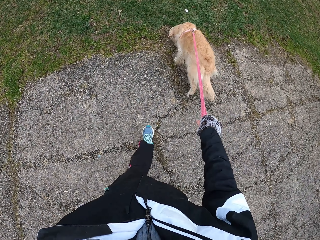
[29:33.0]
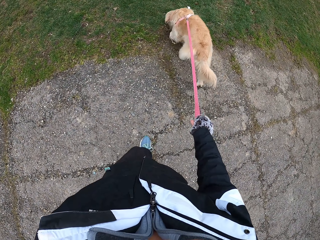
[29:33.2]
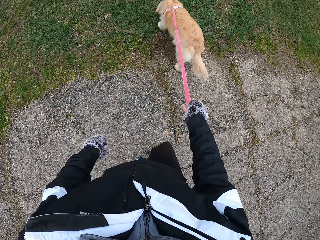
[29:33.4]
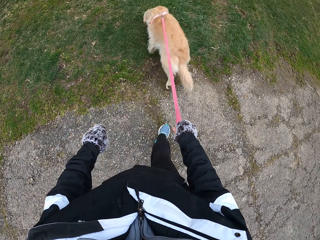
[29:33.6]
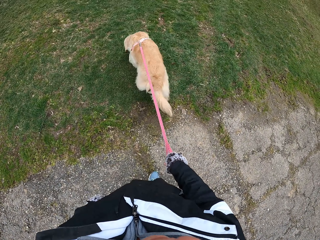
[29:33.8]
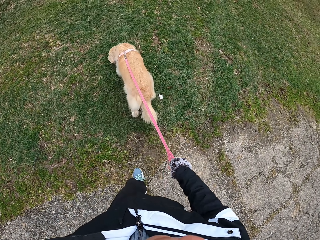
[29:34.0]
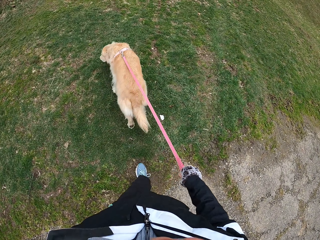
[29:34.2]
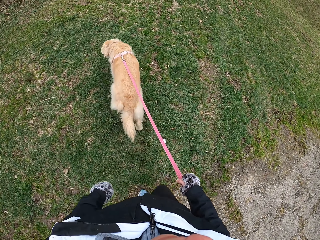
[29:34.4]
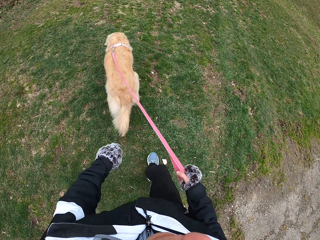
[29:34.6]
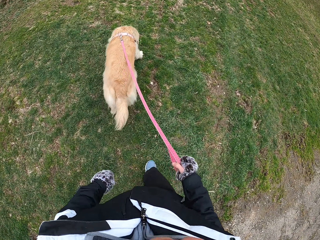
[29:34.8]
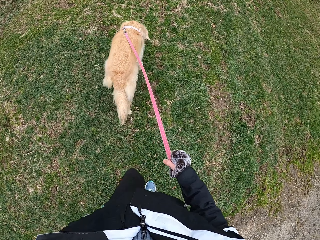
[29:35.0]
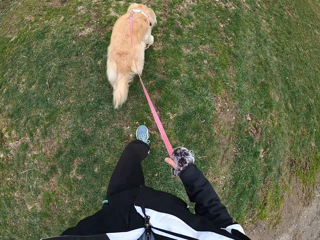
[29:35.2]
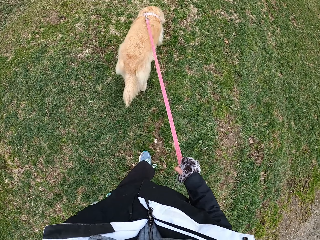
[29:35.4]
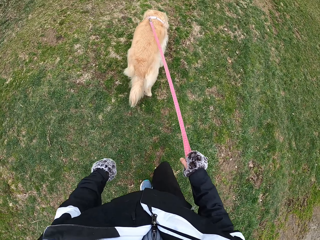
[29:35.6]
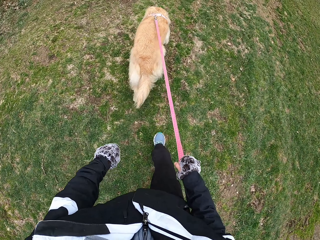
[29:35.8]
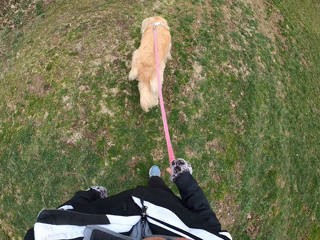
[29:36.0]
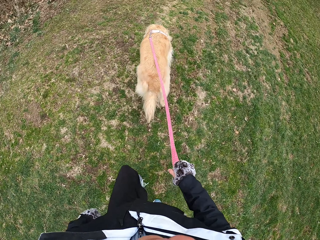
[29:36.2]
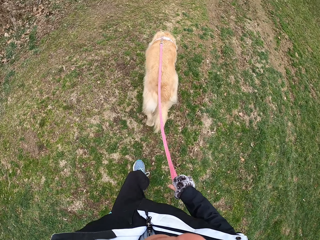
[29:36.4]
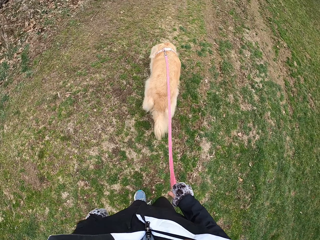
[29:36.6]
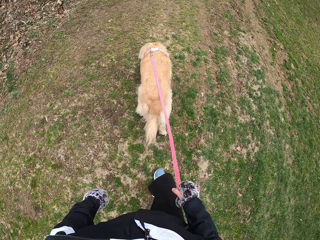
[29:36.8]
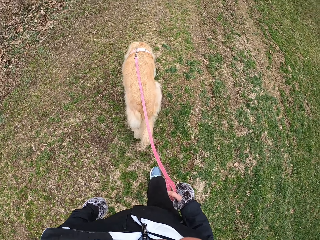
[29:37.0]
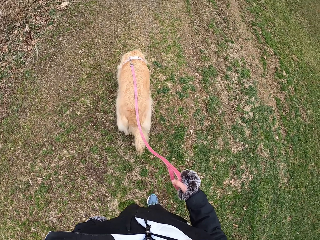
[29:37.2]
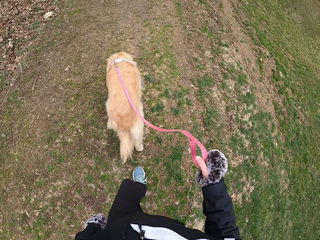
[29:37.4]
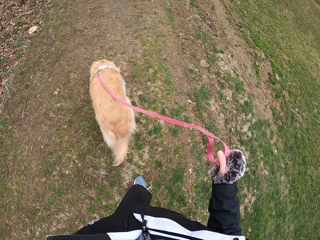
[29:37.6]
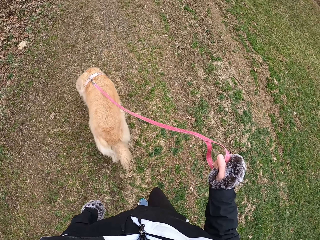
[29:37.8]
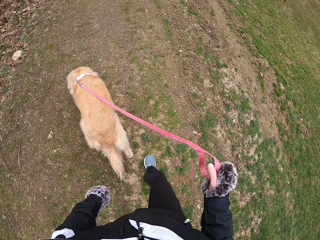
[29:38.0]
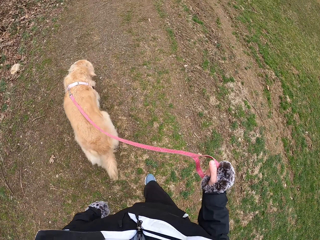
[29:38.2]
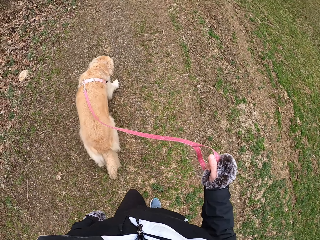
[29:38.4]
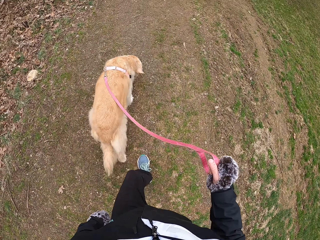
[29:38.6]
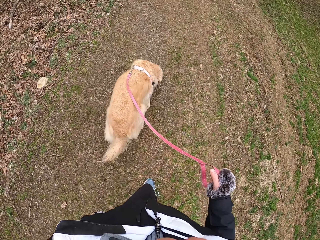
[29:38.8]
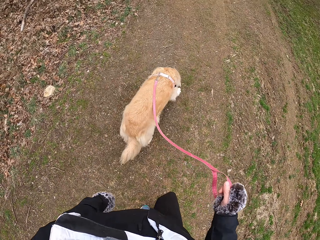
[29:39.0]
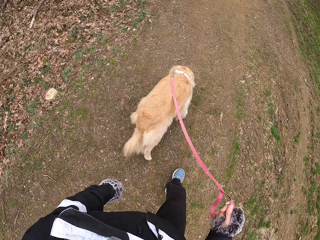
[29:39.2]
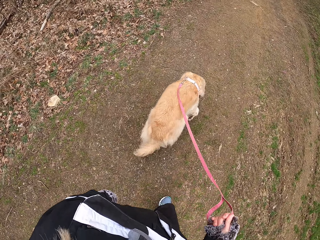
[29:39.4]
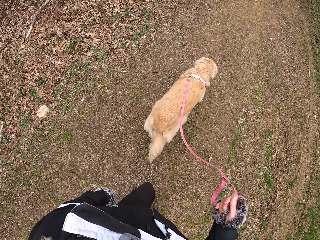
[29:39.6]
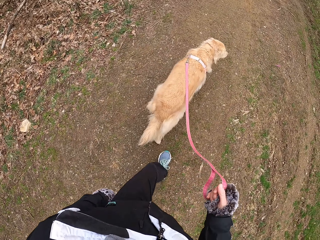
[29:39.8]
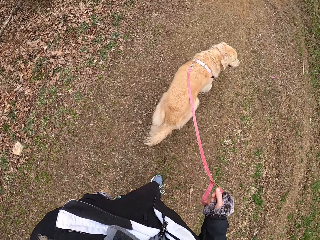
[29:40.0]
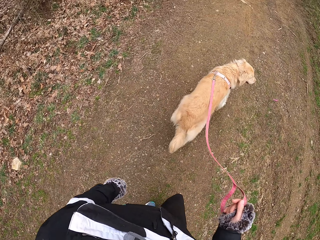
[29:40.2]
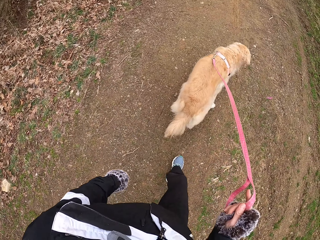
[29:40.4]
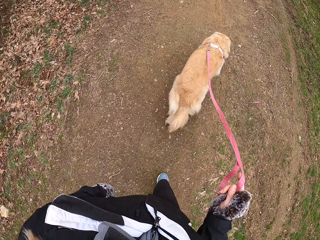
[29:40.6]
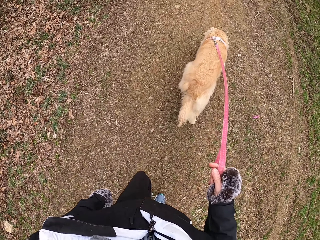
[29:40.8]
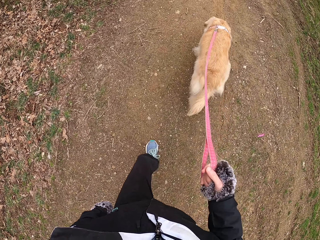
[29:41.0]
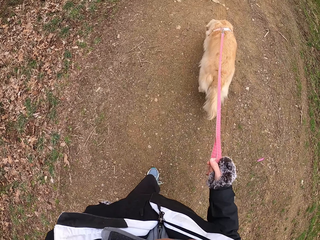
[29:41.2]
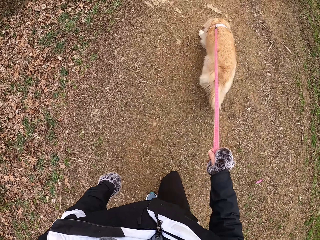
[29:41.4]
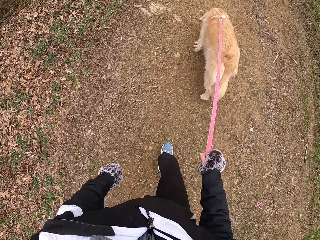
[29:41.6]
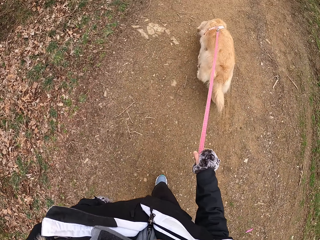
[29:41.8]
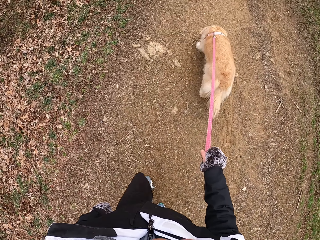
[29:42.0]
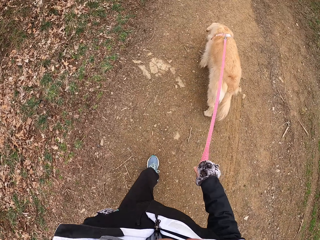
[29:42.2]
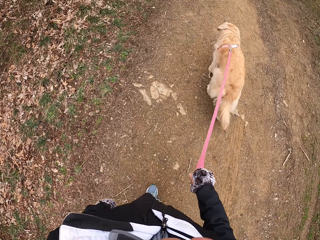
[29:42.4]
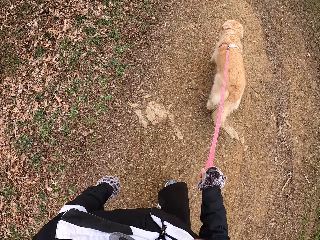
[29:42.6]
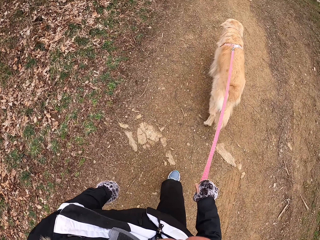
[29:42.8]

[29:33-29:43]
The camera wearer walks with his dog on the field. He lifts the leash.

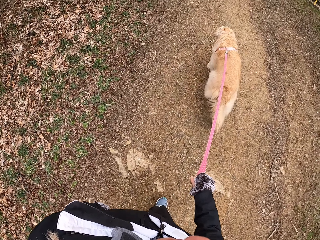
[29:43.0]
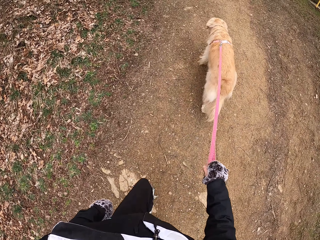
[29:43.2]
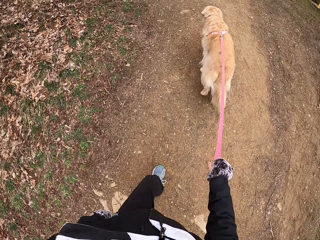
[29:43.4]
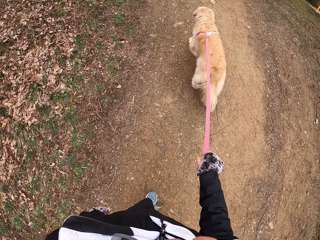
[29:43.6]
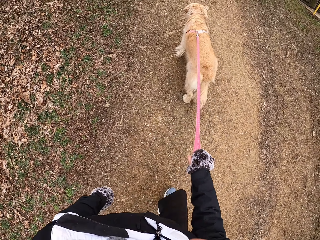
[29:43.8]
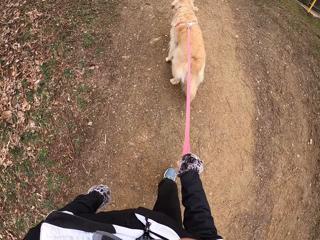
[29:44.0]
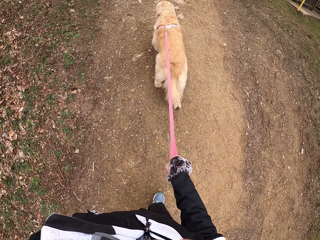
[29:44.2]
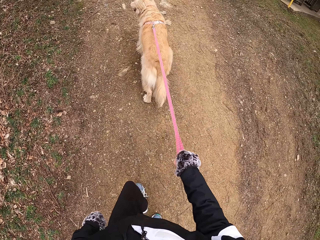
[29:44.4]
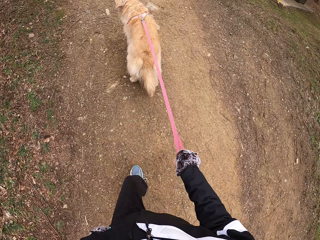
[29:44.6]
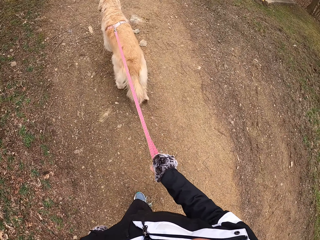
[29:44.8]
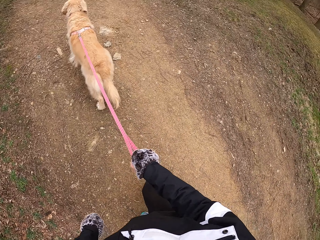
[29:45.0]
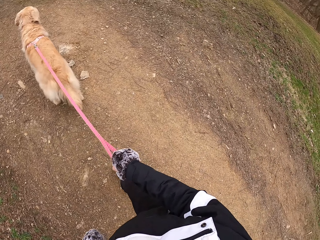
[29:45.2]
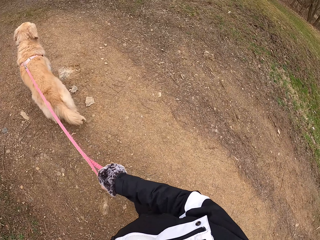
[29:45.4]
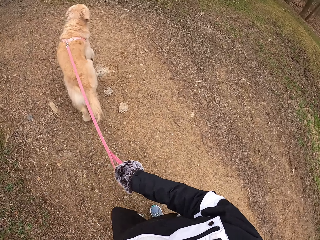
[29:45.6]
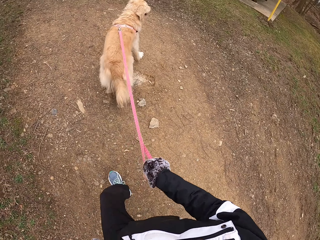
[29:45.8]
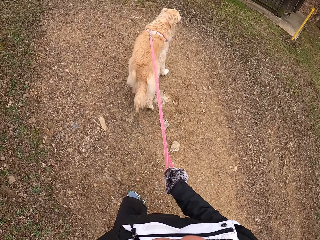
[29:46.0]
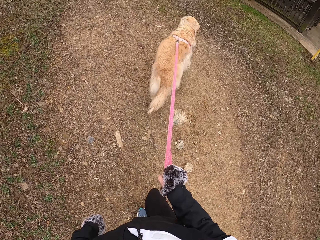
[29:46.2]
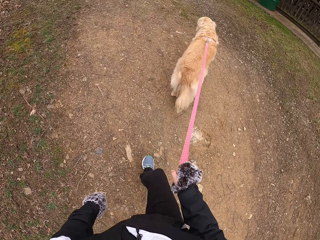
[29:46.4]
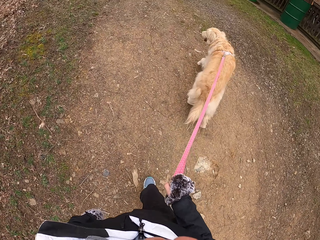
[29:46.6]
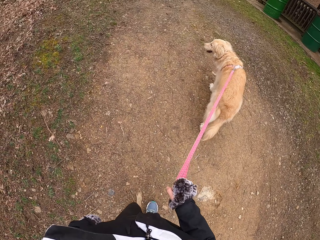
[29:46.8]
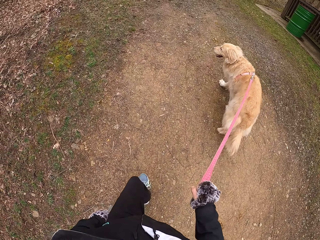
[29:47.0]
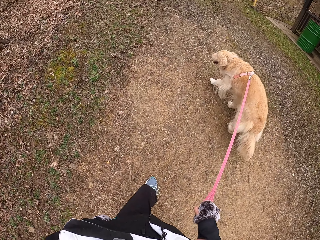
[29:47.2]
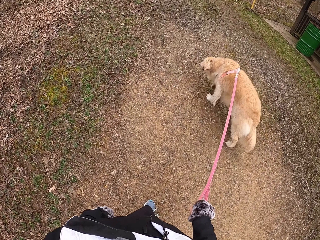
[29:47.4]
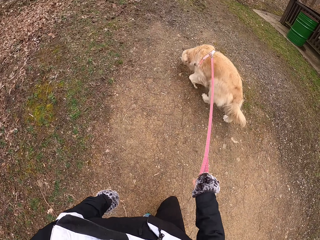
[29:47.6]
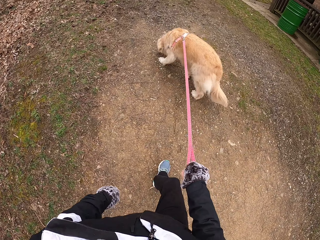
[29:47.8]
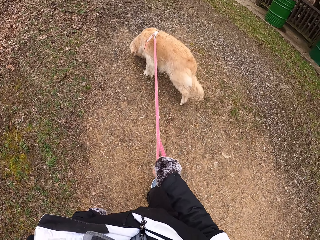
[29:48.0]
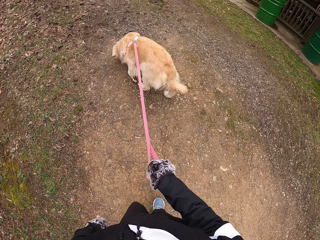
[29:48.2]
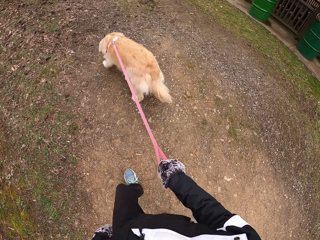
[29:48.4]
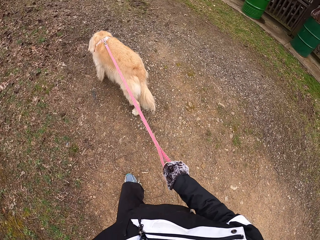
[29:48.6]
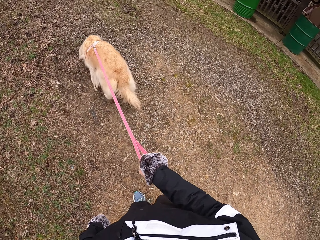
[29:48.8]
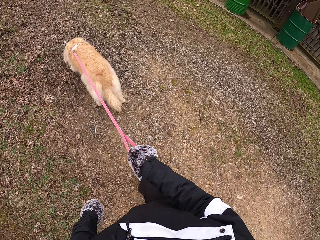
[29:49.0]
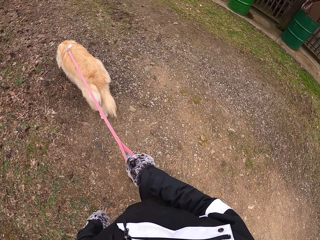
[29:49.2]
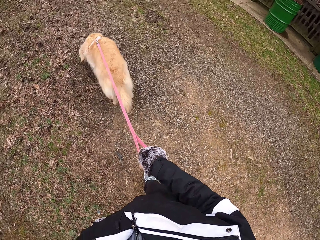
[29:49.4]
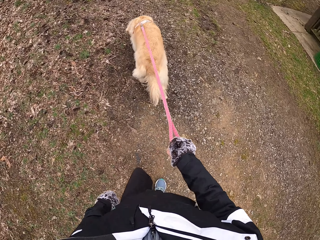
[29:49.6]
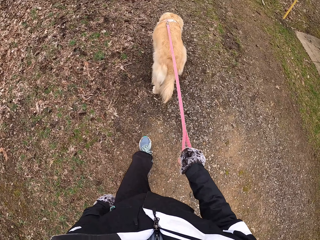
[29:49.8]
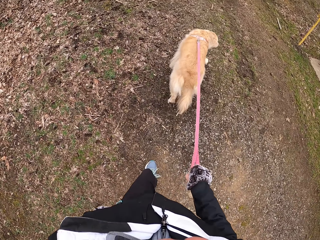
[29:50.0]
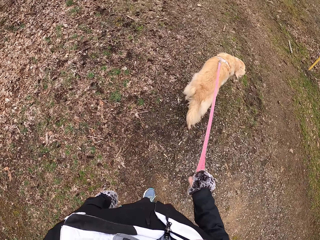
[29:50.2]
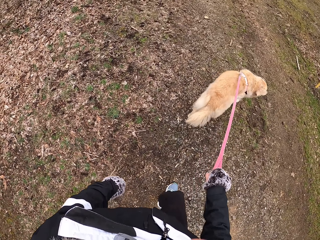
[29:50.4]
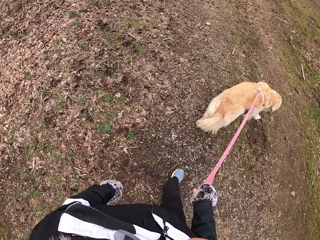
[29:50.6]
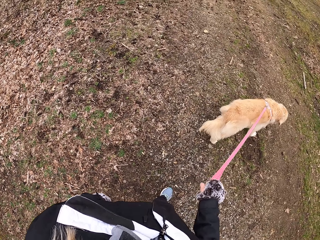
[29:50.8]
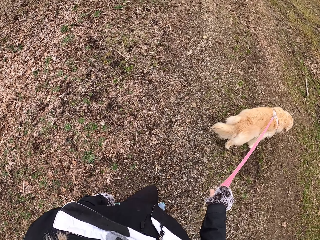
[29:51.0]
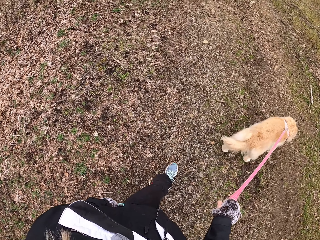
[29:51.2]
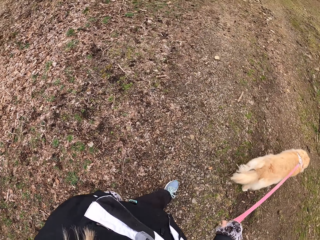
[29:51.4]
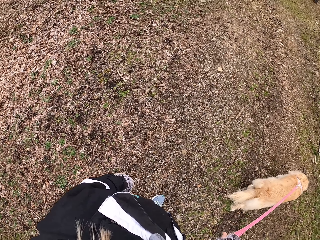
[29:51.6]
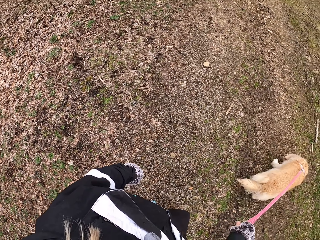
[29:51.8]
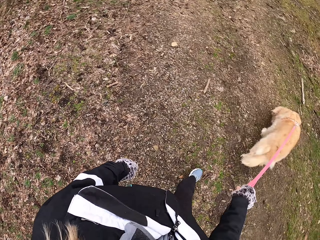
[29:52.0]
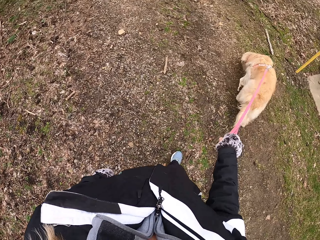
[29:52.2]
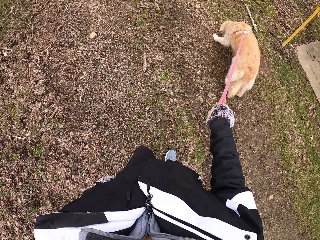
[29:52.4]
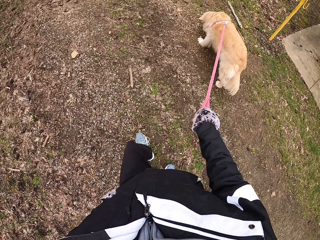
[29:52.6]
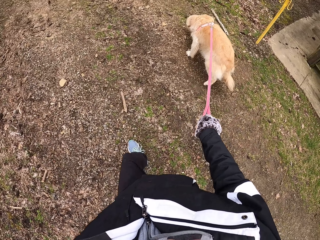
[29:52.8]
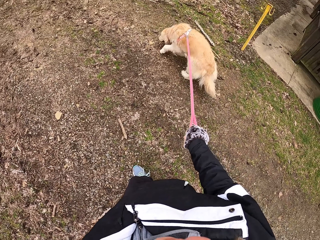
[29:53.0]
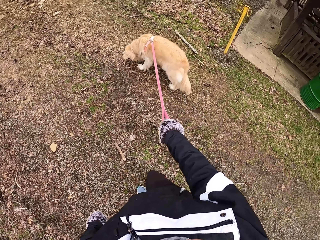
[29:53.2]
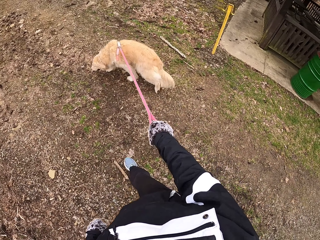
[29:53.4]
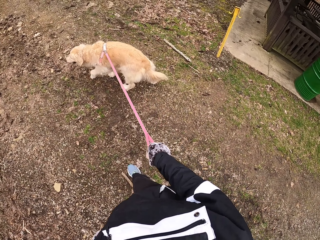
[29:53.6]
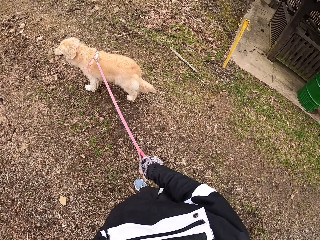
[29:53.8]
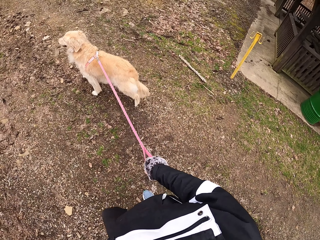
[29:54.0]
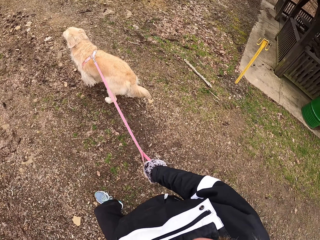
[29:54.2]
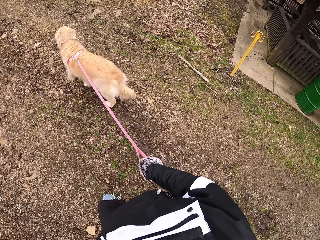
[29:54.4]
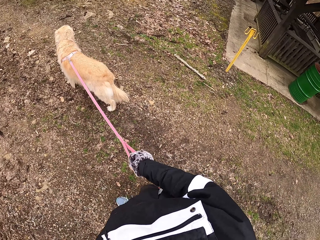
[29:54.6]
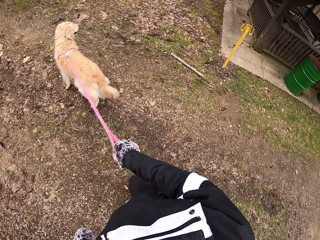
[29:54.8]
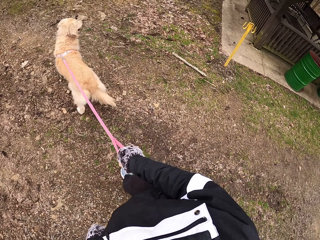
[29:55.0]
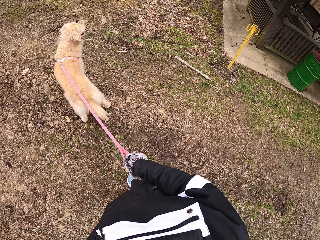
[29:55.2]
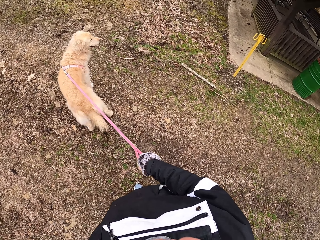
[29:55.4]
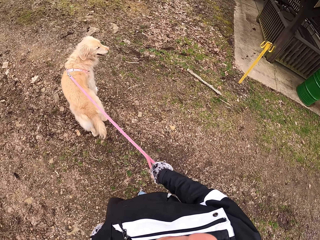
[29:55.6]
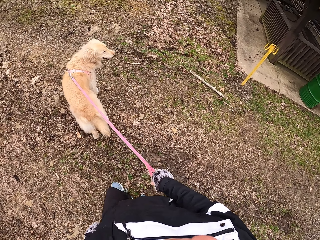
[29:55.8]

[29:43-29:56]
The camera wearer looks around.
